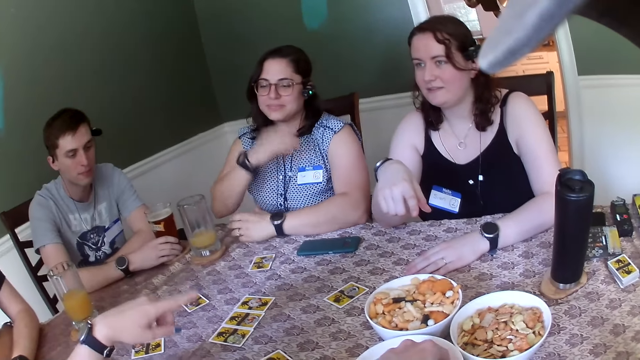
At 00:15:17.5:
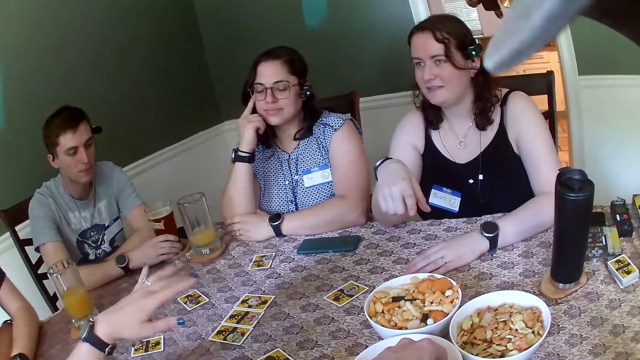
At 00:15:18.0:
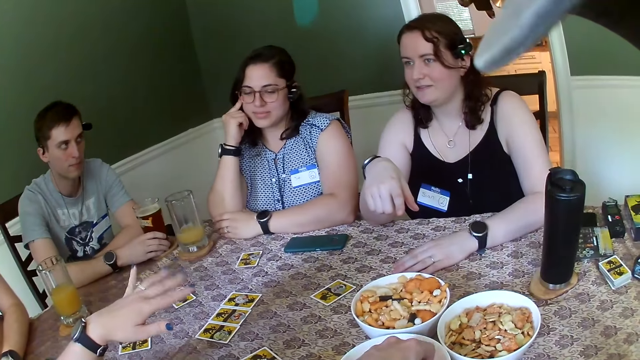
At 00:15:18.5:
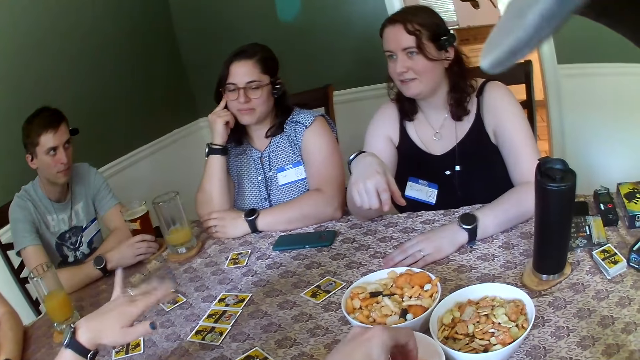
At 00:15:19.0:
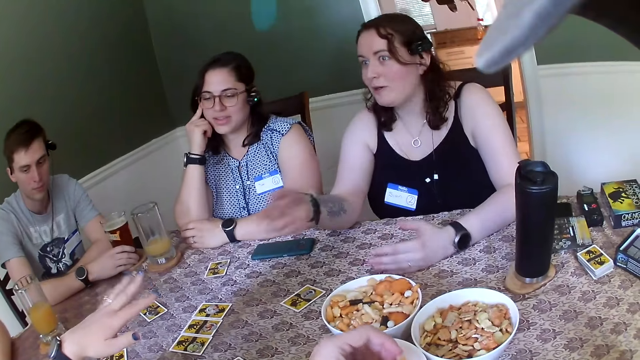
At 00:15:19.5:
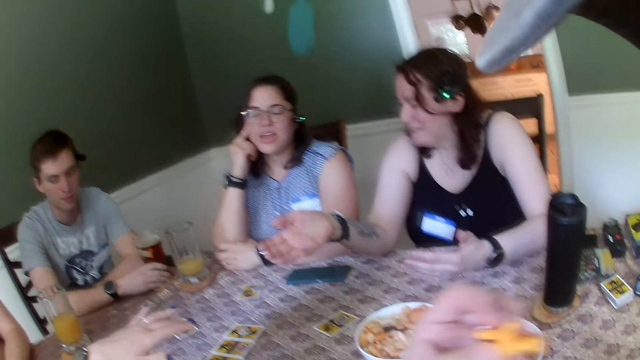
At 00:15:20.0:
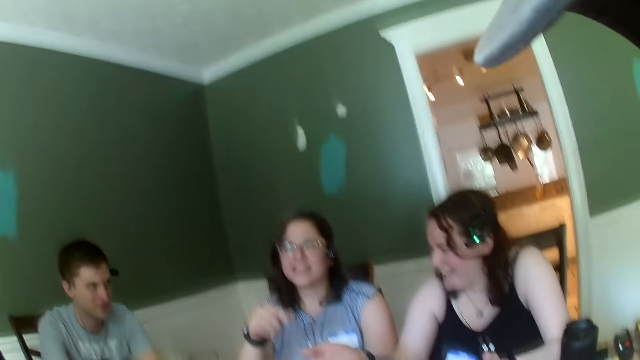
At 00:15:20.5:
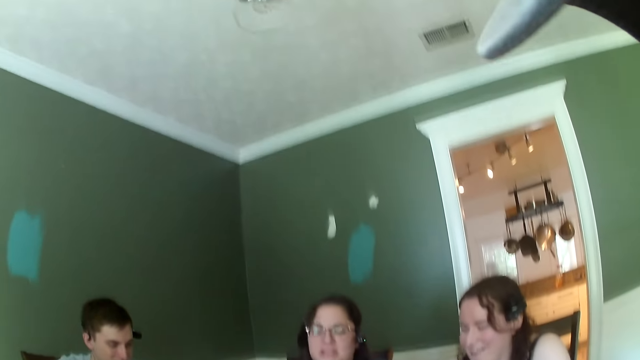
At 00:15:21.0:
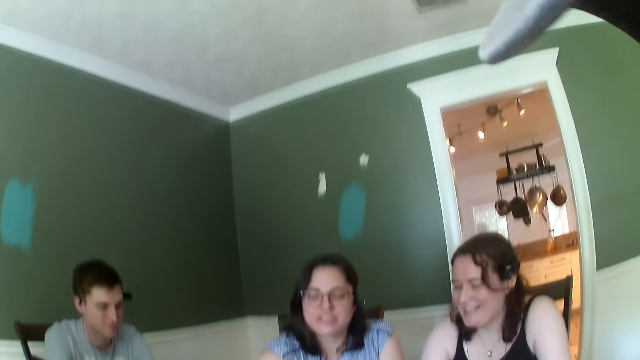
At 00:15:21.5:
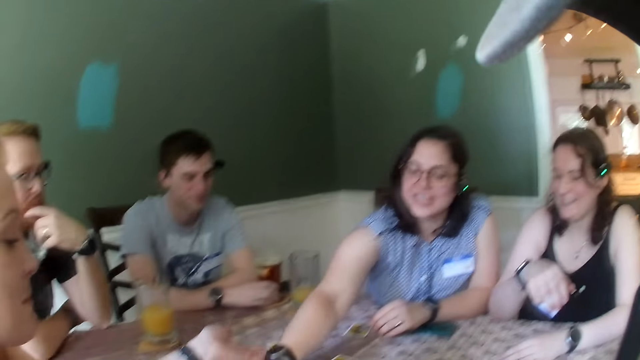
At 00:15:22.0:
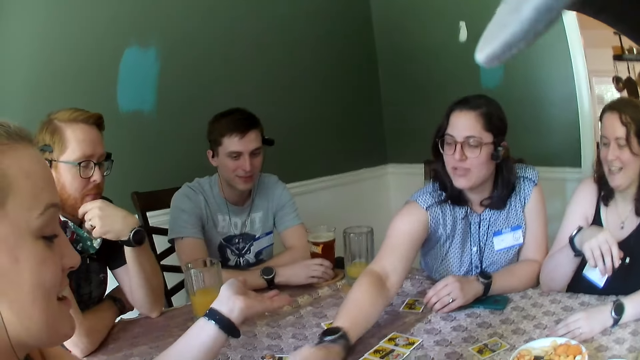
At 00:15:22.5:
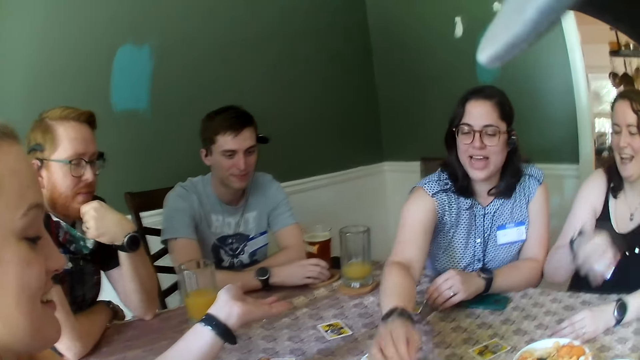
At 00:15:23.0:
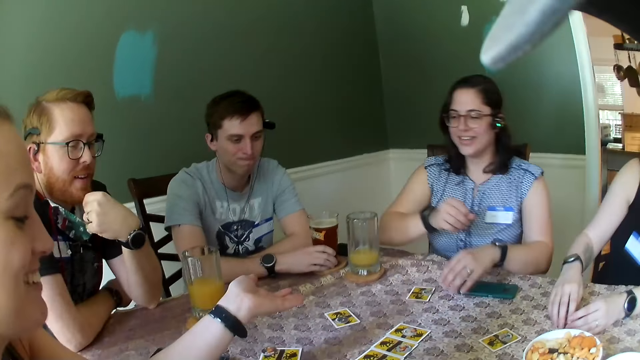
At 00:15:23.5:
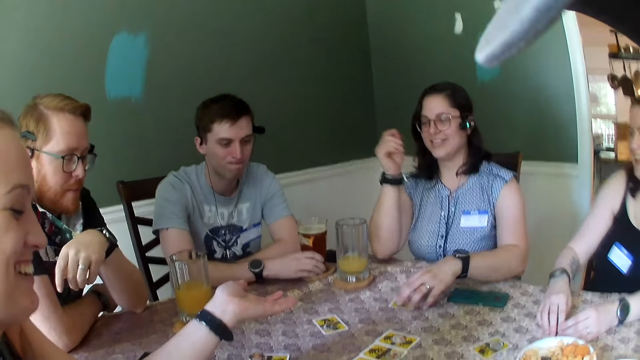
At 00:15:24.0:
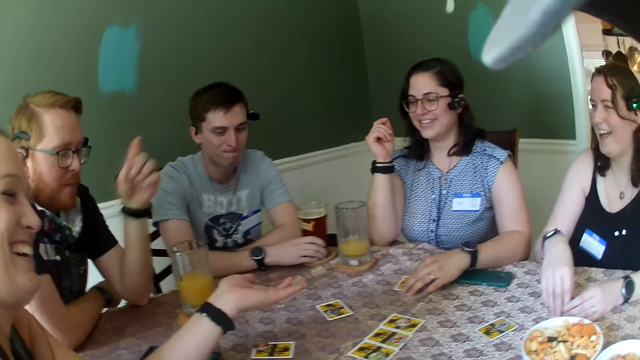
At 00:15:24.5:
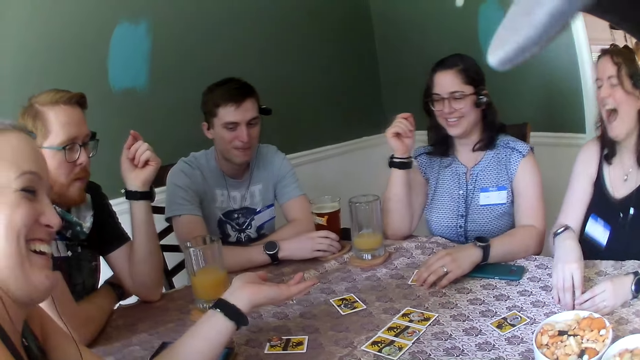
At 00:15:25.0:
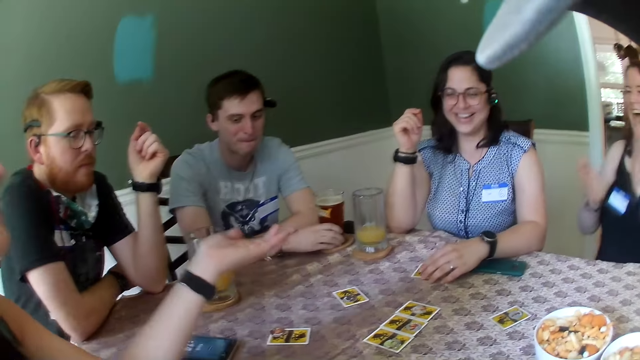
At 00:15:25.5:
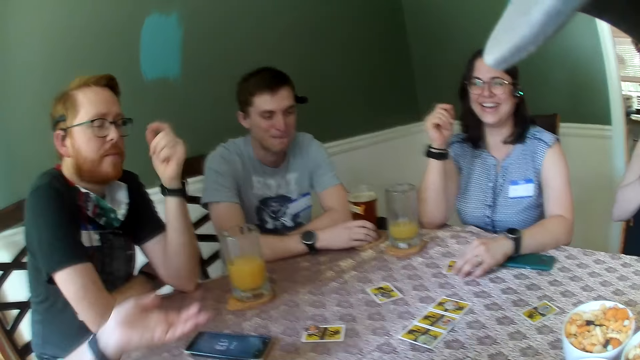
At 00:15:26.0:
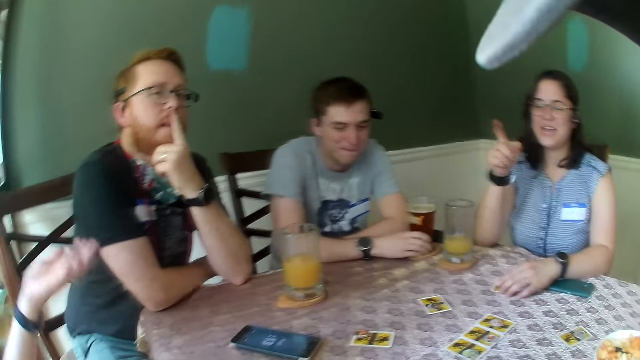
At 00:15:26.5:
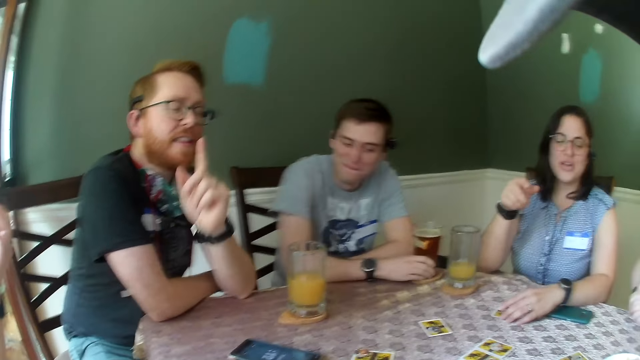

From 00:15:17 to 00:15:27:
A woman moves hands. The camera wearer holds chips with his left hand. He moves hands. He looks around. Another woman moves hand on the table. She holds a card with the left hand.

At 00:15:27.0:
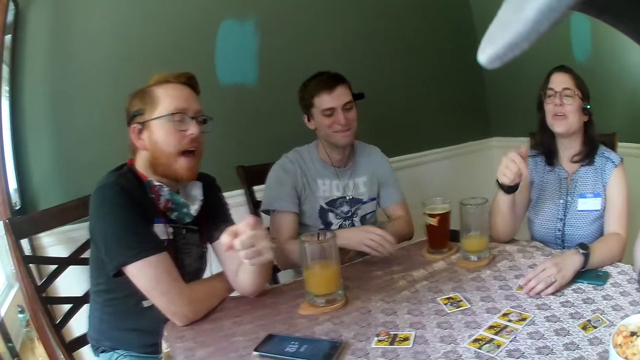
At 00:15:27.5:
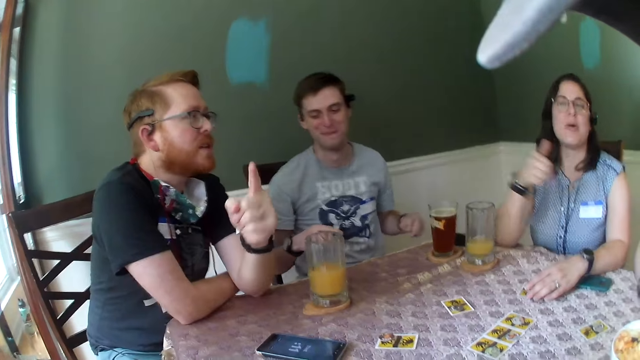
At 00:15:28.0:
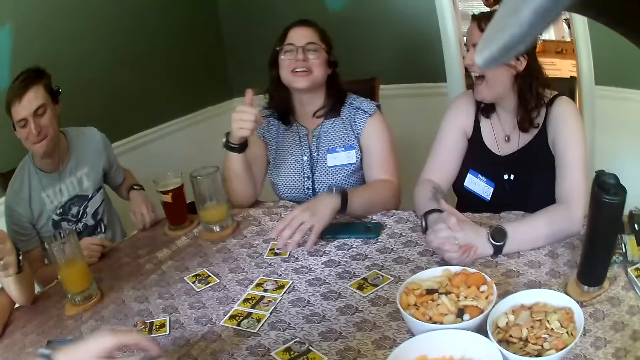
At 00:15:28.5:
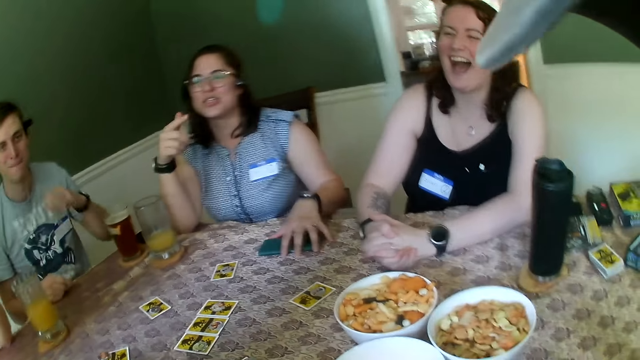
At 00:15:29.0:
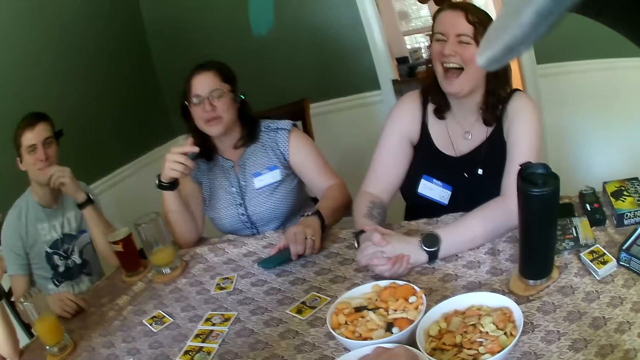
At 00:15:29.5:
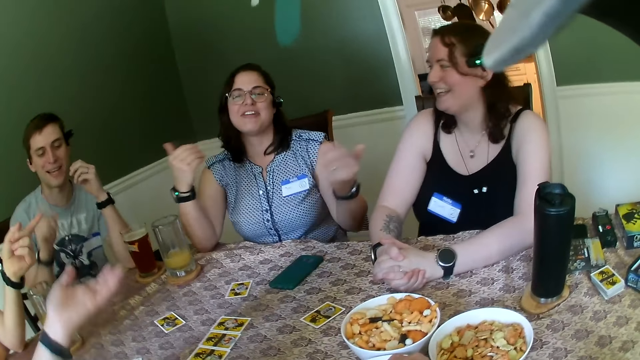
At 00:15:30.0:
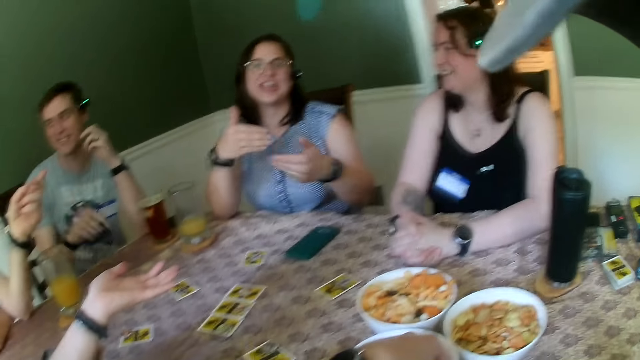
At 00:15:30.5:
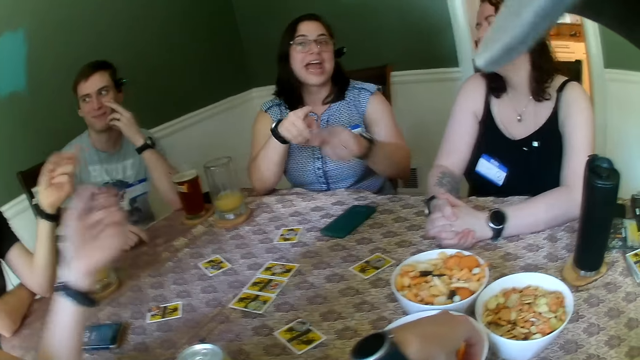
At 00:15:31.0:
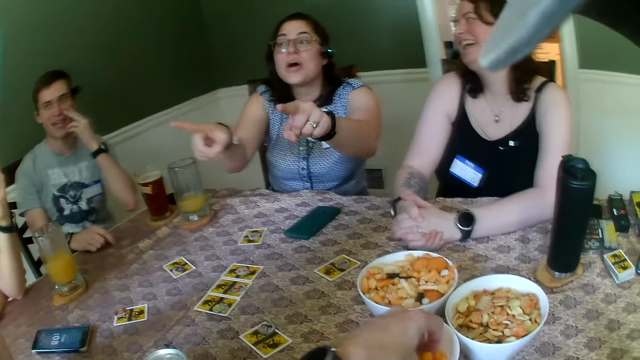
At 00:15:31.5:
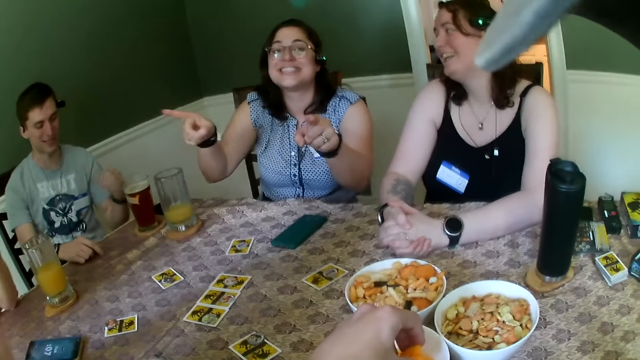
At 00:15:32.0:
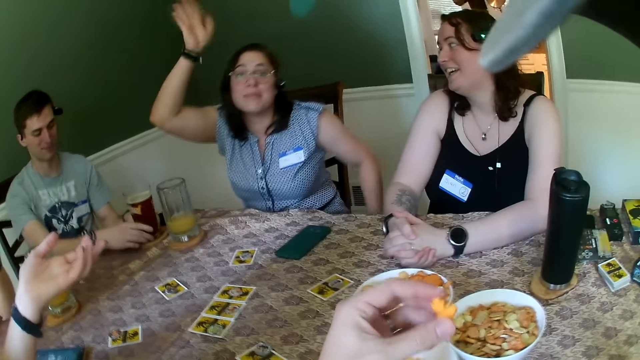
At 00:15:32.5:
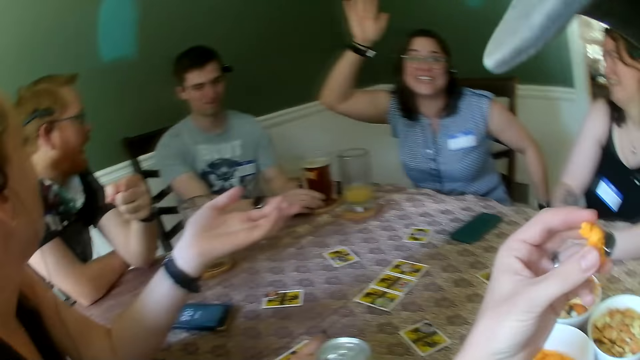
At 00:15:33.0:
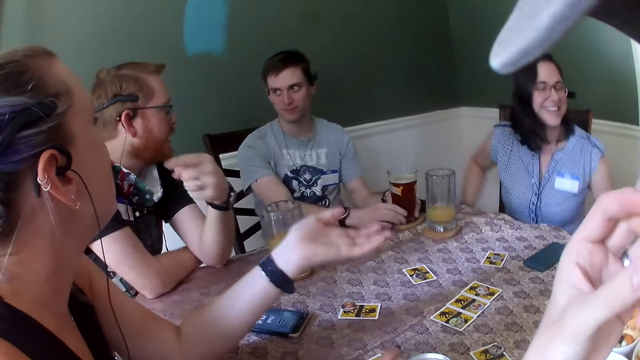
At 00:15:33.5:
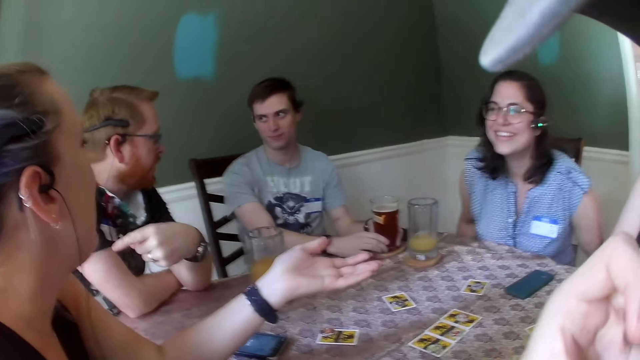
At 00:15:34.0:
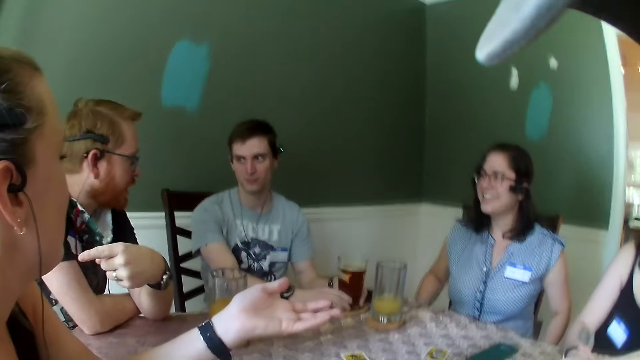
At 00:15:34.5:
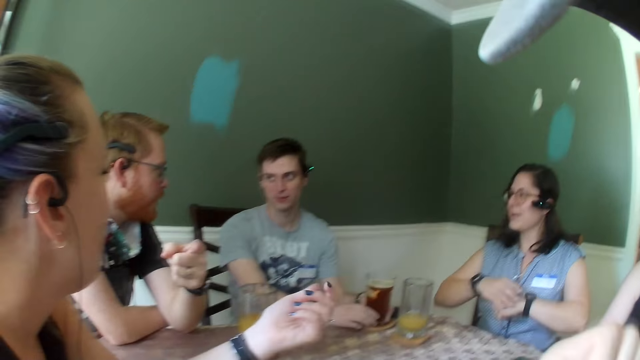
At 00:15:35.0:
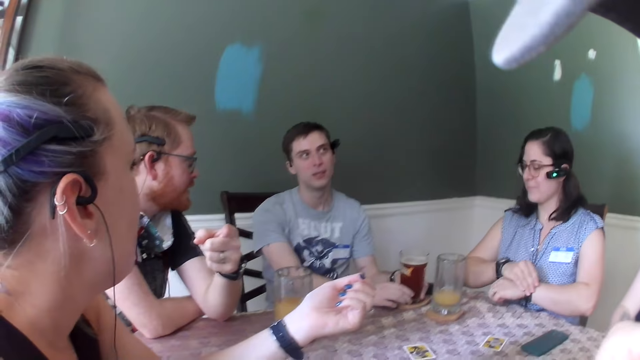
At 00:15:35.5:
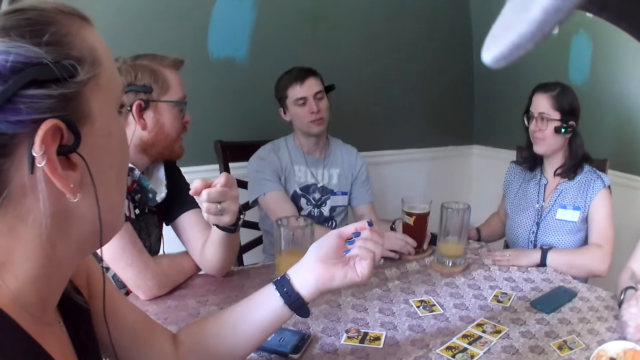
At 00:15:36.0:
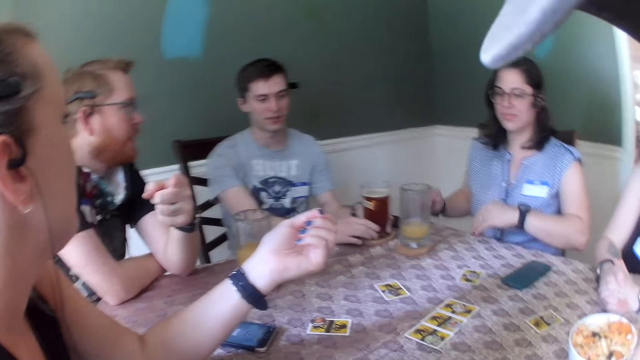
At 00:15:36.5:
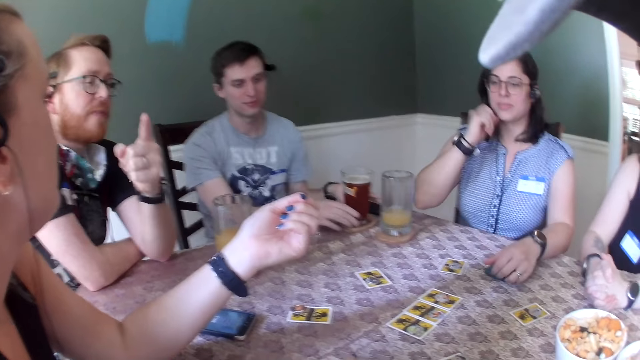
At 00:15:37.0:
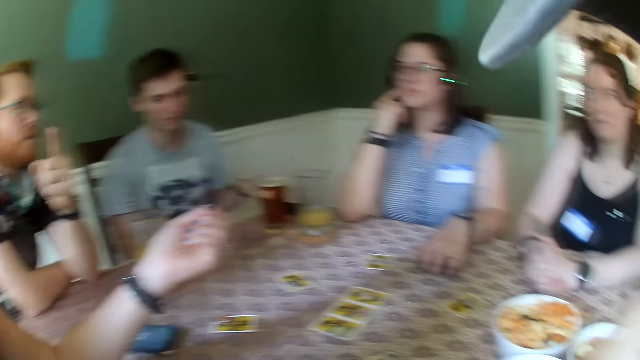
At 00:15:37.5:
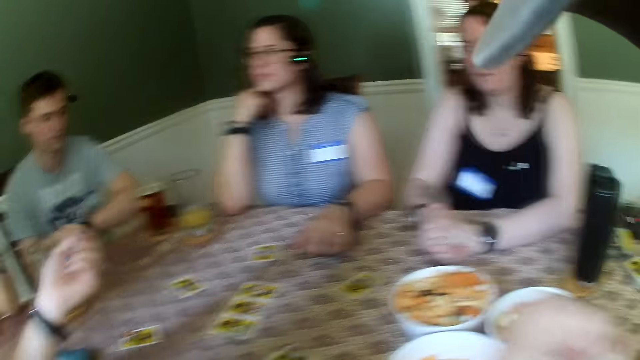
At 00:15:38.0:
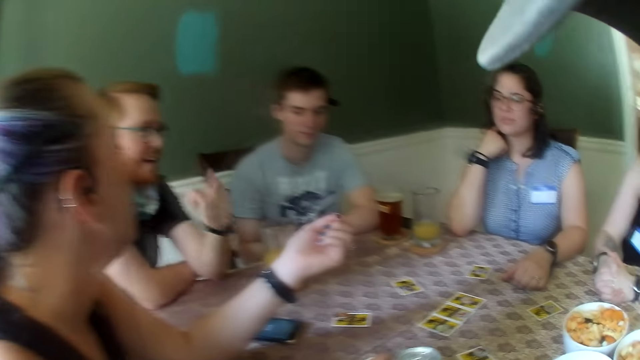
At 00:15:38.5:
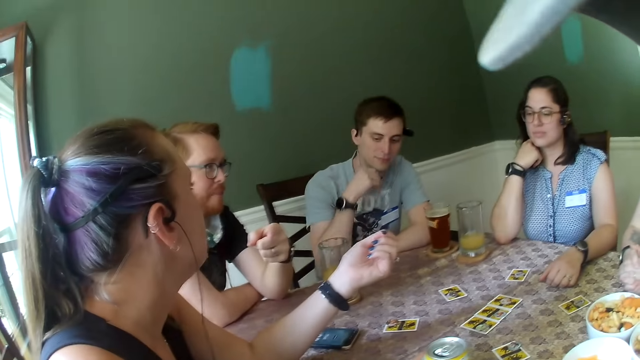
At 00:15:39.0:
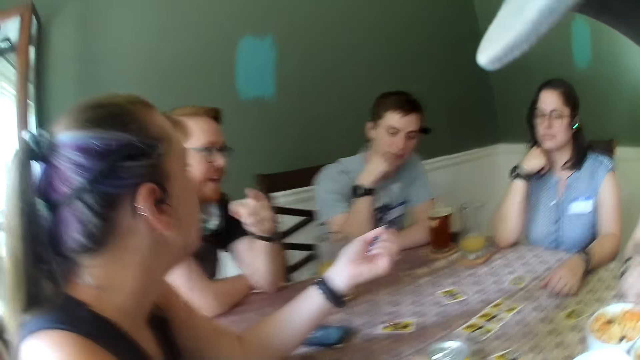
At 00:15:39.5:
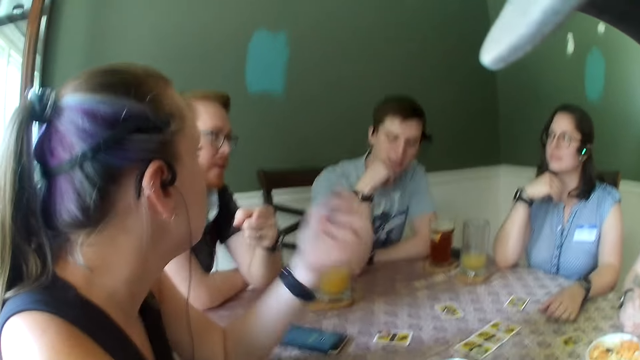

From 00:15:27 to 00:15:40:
A man interacts with the camera wearer. A woman moves hands. She moves her phone on the table with her left hand. She interacts with another woman. The camera wearer carries chips from the plate with his left hand. The first woman lifts her right hand up. The camera wearer moves something. The other woman moves hand. The first woman touches her phone on the table with her left hand. The camera wearer does something.
